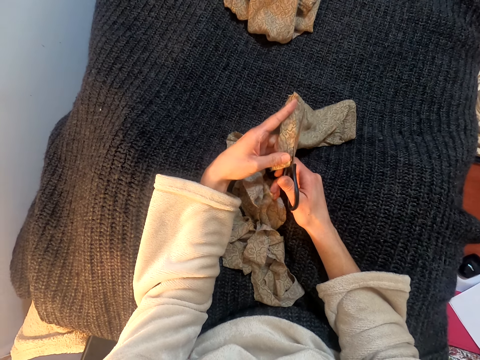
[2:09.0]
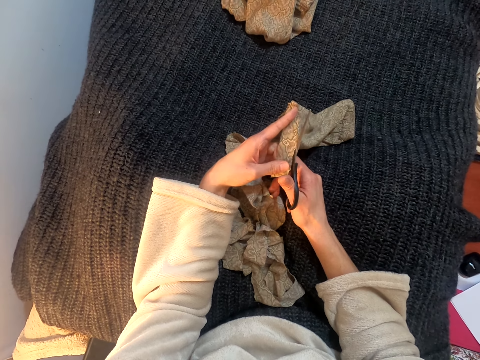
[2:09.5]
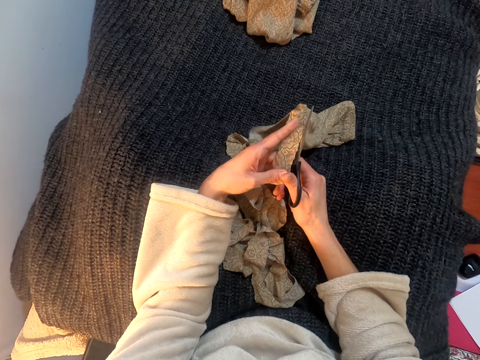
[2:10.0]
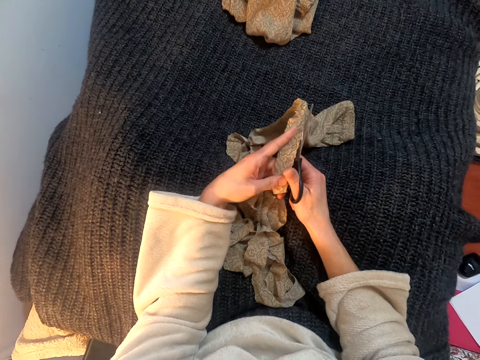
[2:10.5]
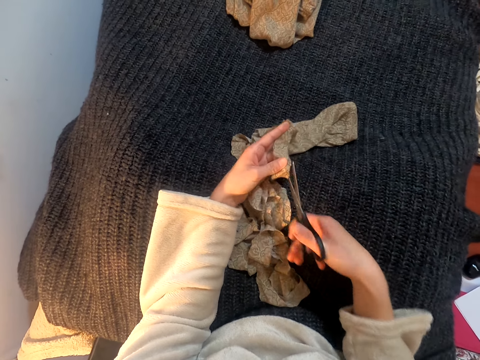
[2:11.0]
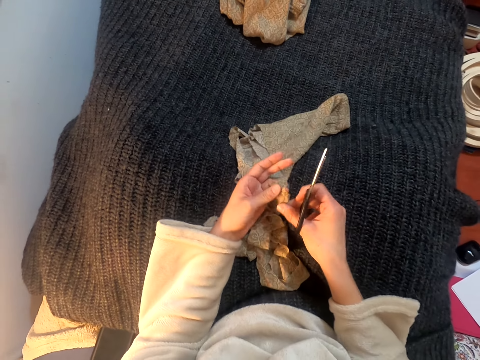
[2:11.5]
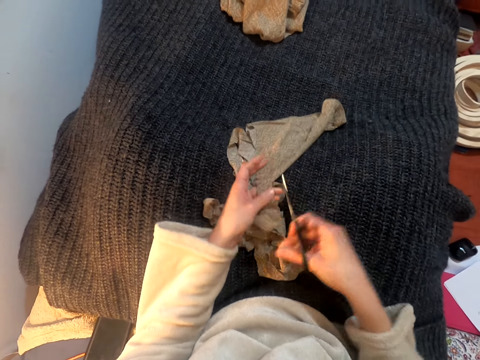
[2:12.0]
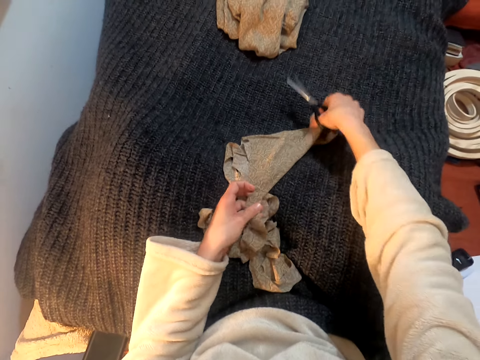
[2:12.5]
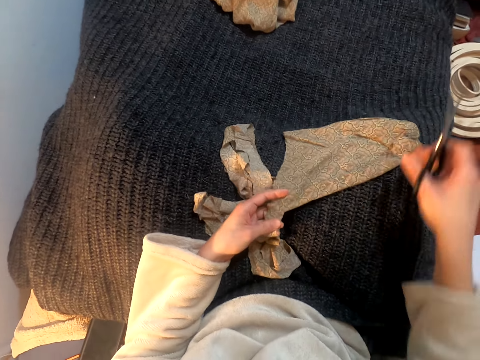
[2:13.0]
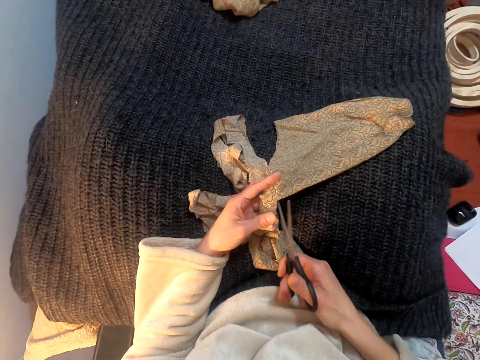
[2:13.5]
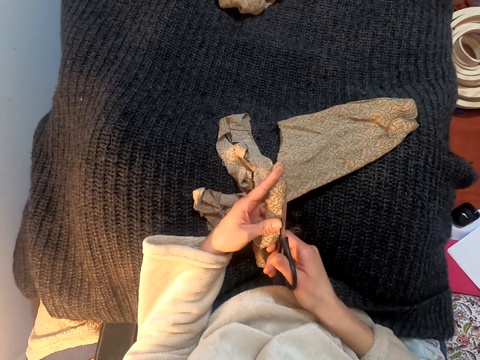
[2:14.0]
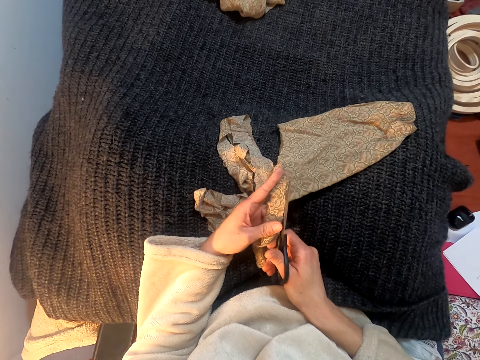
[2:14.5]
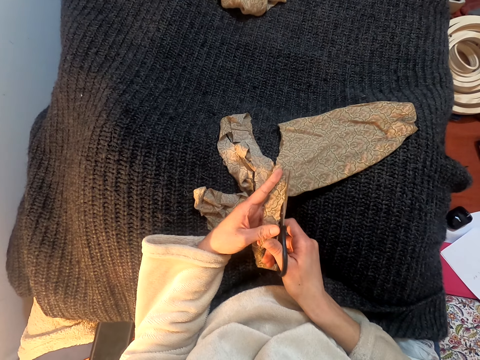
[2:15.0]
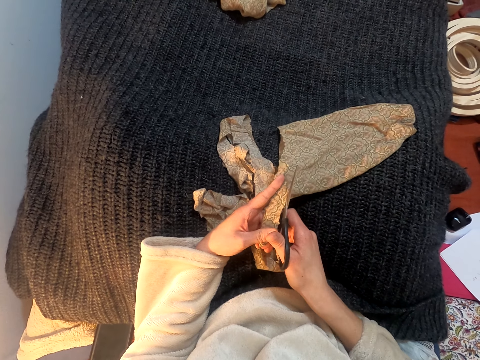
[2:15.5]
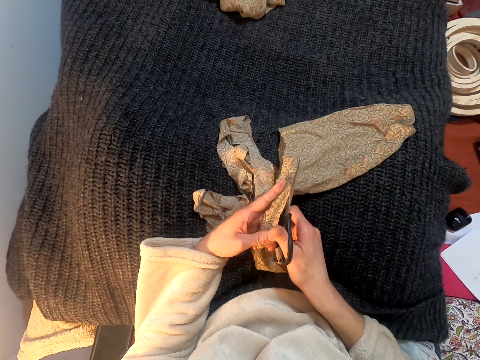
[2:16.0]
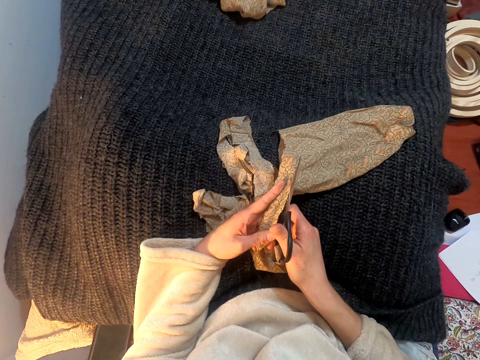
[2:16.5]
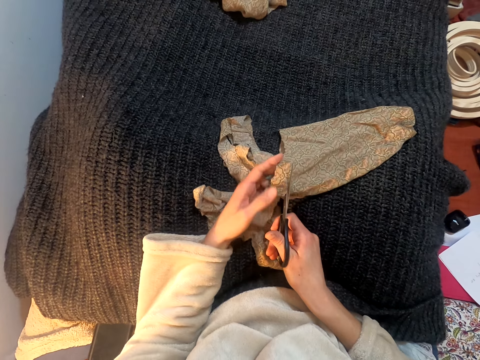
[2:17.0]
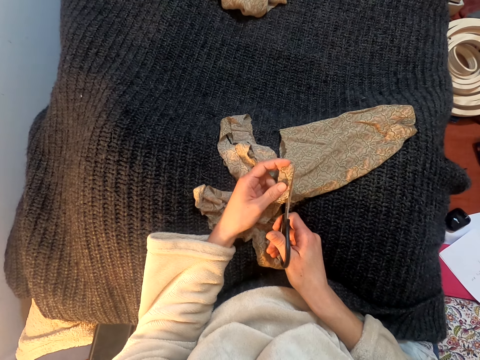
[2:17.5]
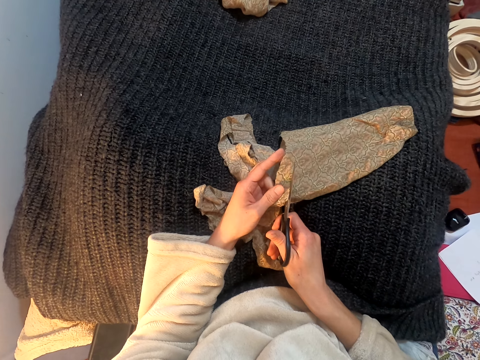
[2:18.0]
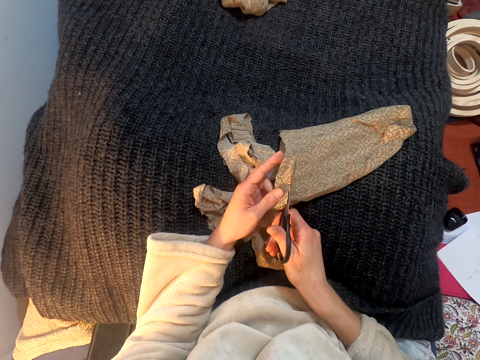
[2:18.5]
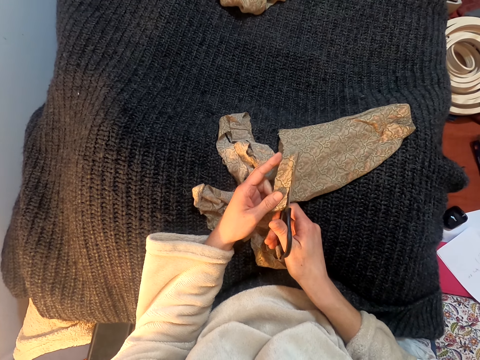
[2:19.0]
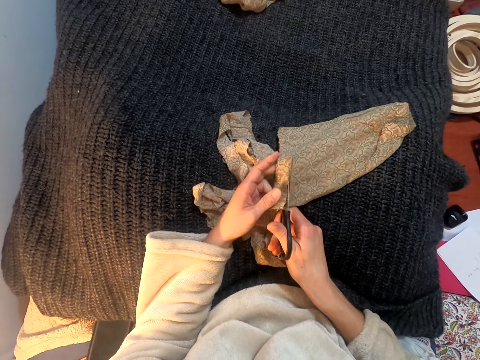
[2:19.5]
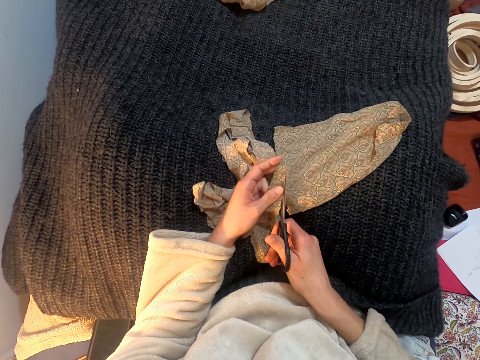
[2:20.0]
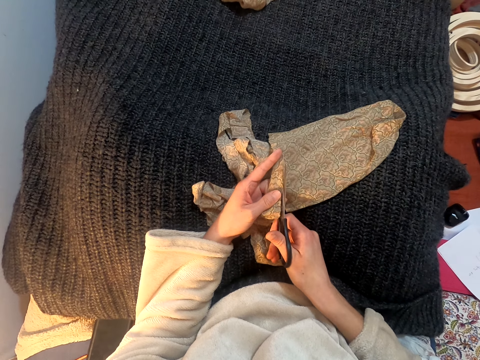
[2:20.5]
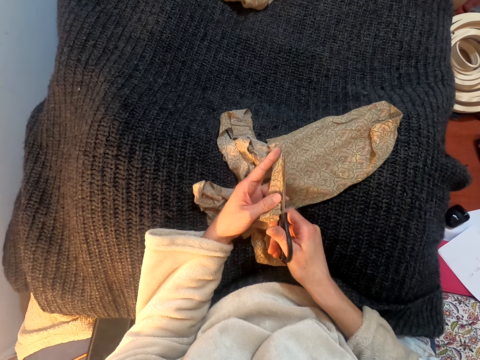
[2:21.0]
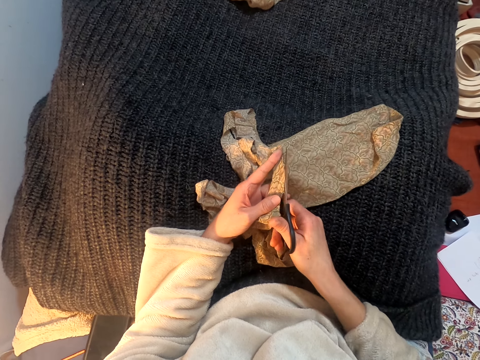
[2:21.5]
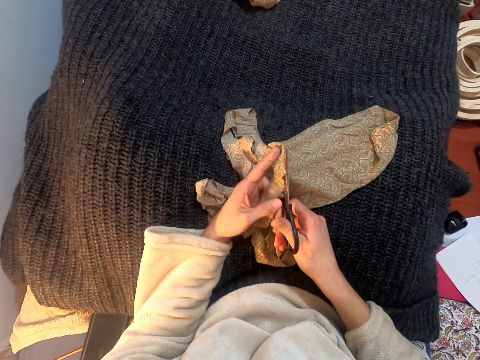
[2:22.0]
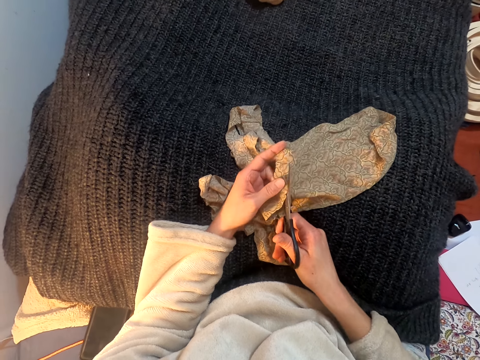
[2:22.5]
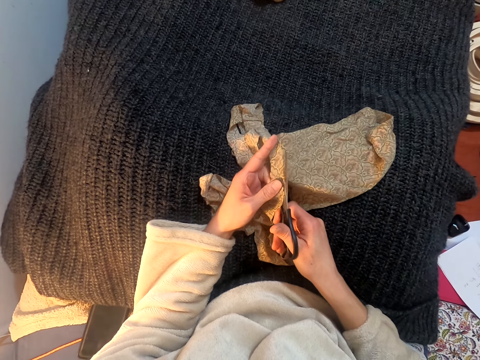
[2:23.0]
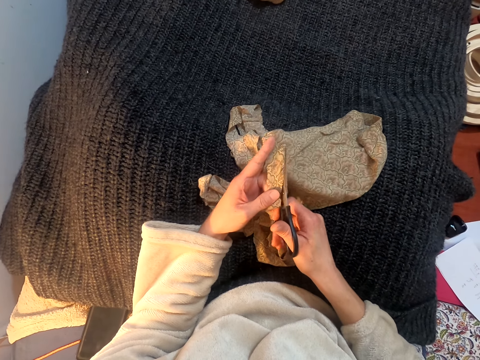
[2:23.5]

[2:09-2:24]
The camera wearer lifts the scissors. They pull the cloth, move the right hand and lift the cloth. They turn the cloth over. They move the right hand. They cut the cloth with the scissors.

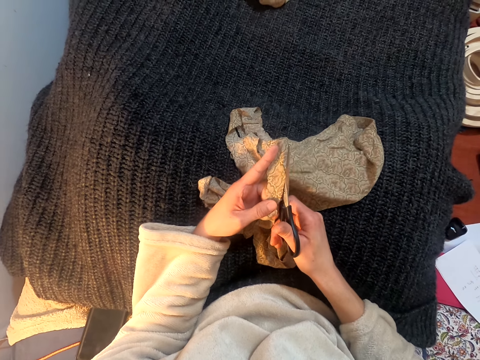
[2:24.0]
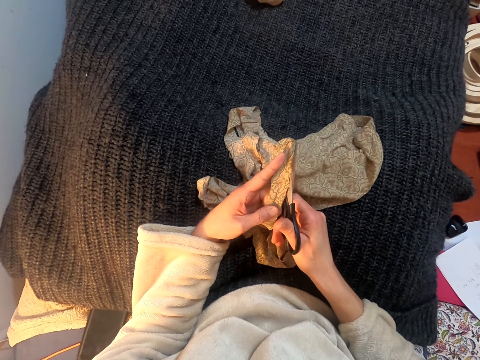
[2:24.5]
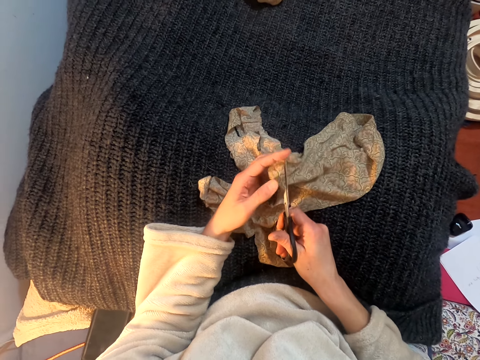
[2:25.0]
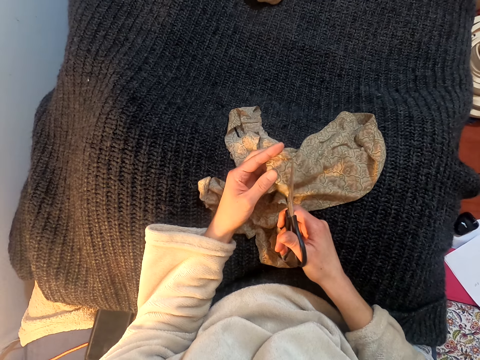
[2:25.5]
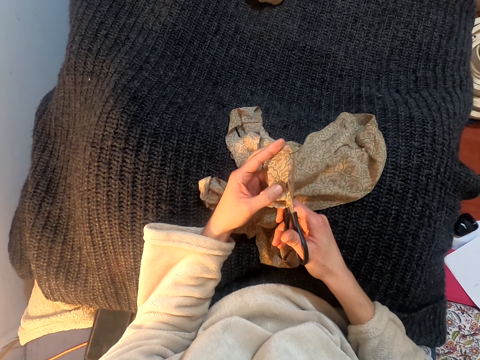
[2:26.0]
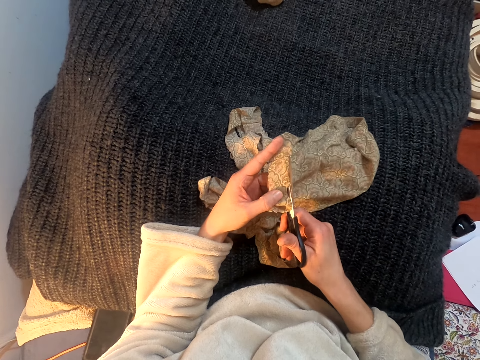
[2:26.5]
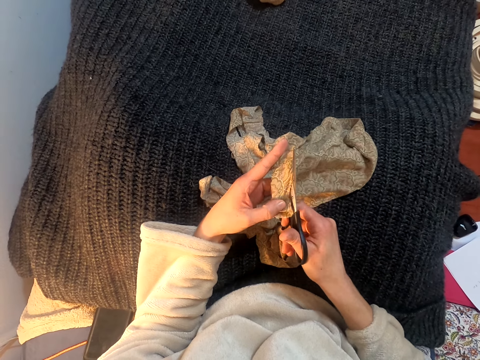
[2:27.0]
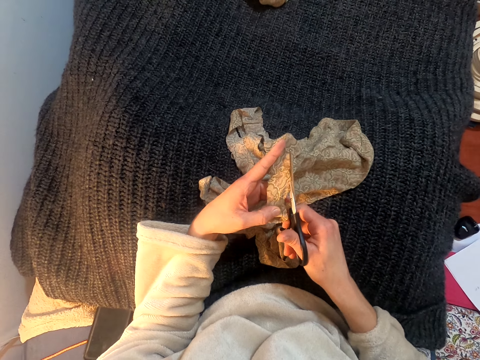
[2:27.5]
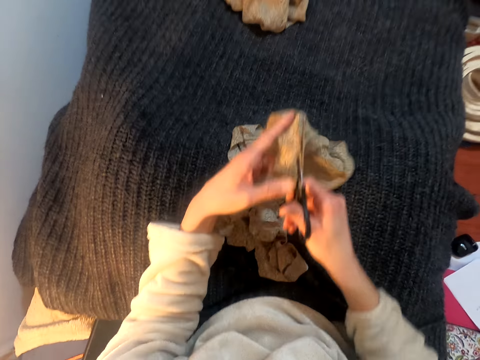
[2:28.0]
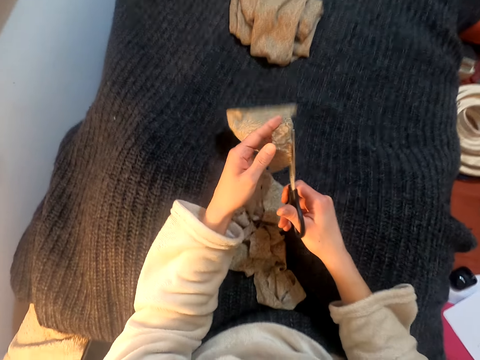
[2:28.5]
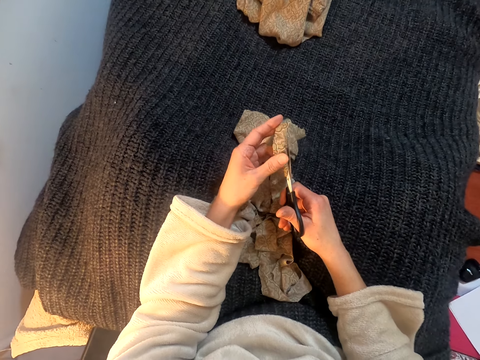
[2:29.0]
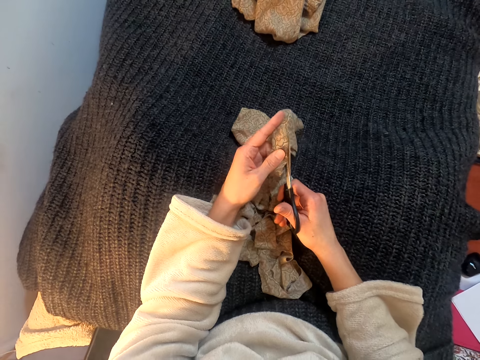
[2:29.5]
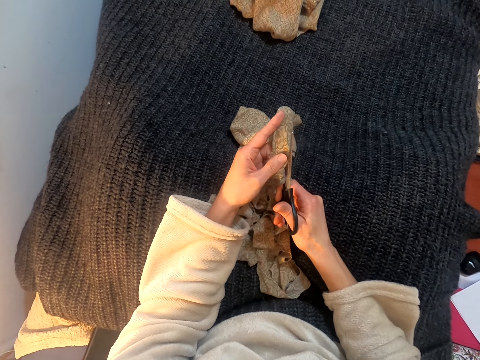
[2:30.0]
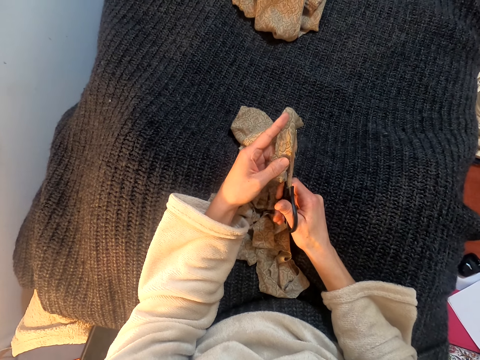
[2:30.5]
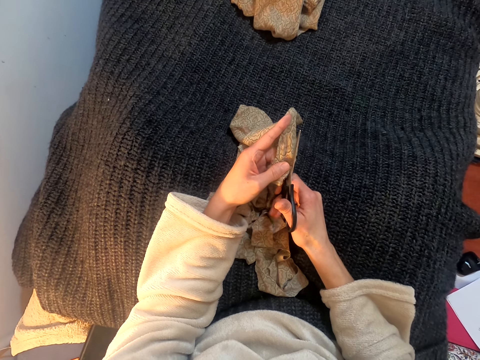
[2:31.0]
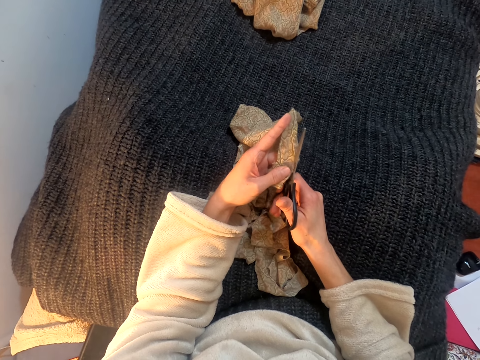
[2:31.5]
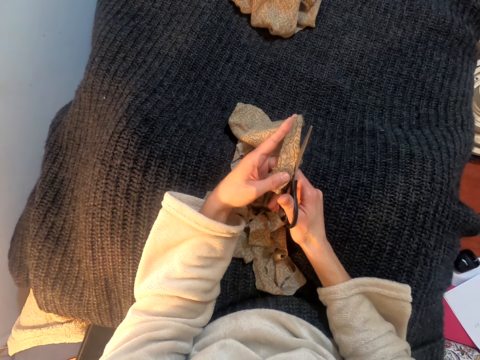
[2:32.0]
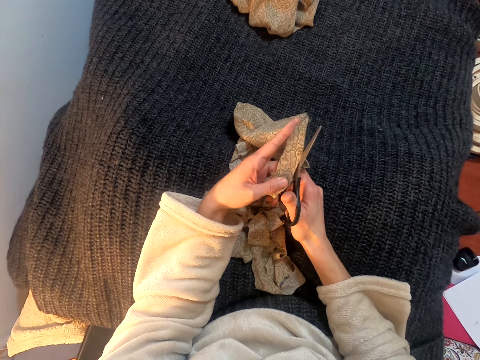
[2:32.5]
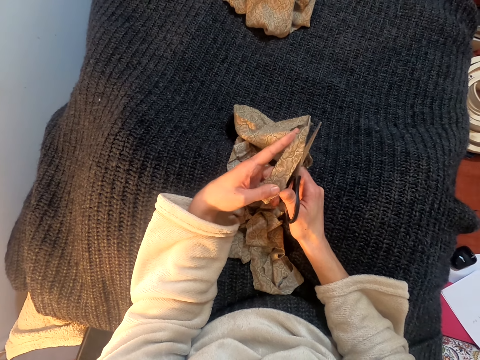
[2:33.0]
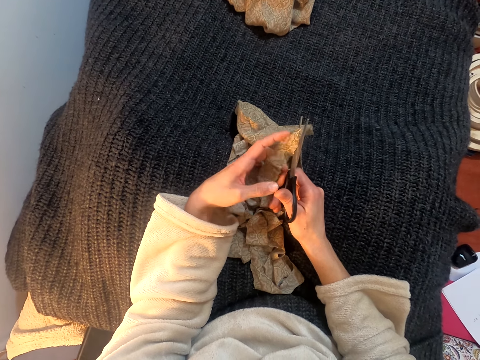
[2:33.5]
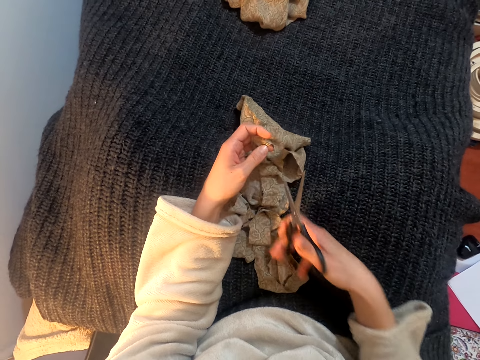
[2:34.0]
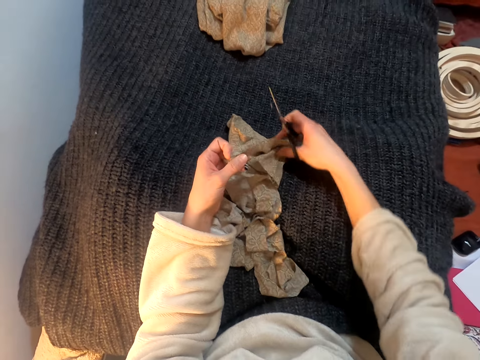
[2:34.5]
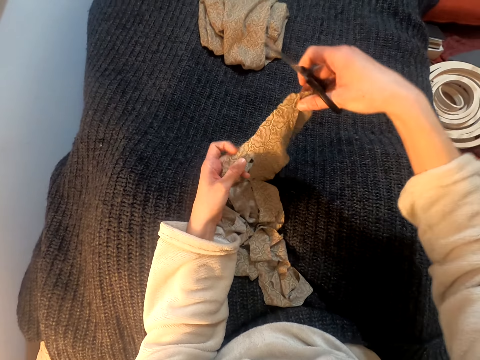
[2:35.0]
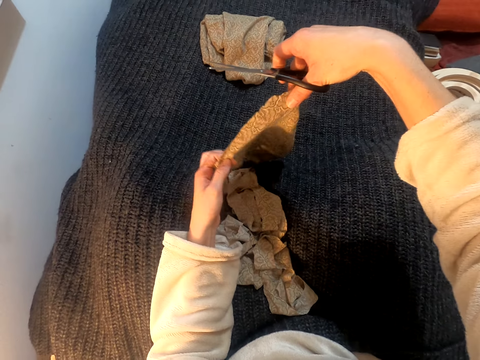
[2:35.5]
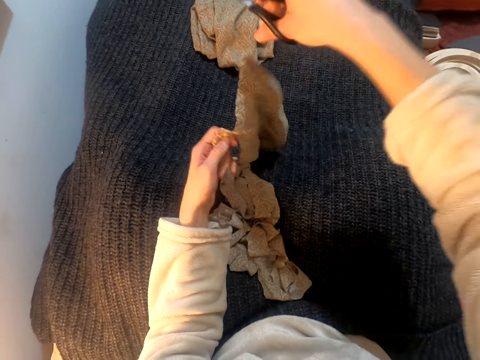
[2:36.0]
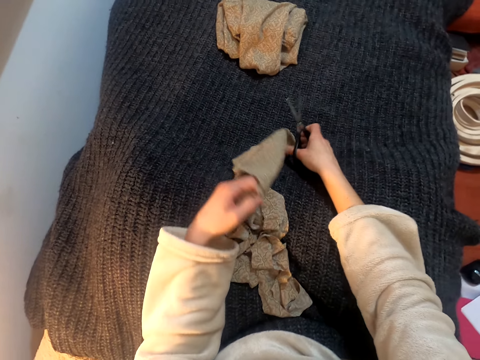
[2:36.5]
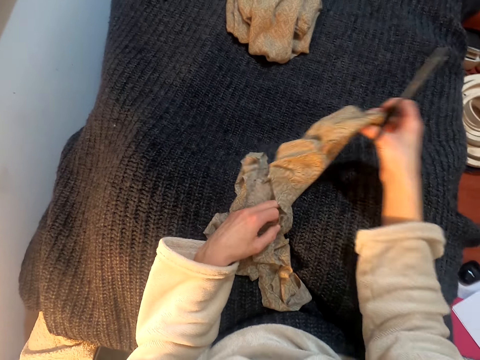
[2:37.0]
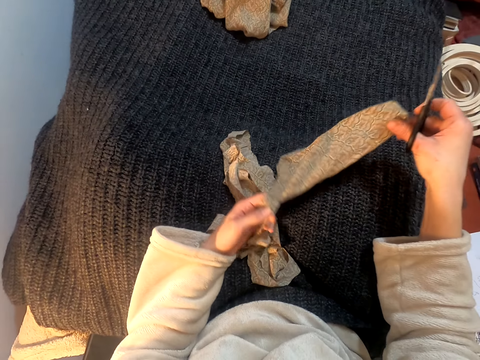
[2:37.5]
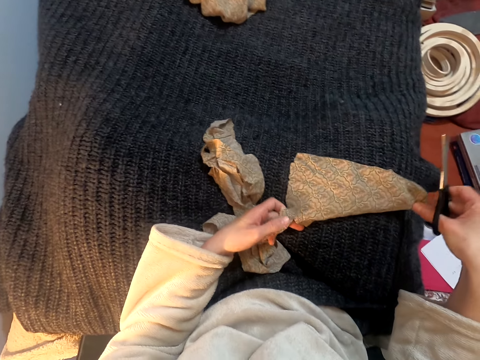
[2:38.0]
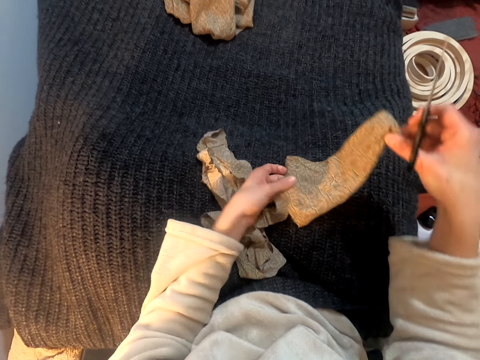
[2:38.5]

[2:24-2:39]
The camera wearer turns the cloth over. They cut the cloth with the scissors. They lift the scissors, lift the cloth, look at the cloth and drop the cloth. They turn the cloth over. They pull the cloth.
